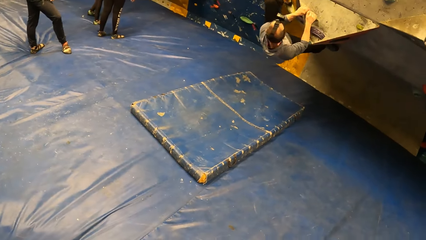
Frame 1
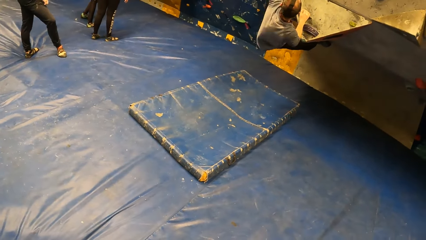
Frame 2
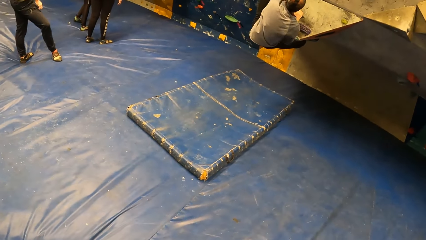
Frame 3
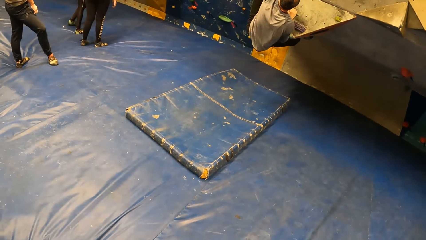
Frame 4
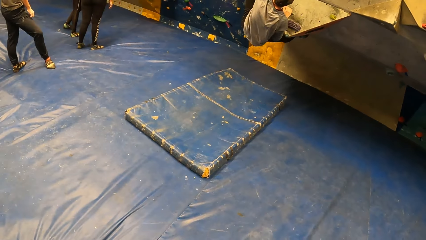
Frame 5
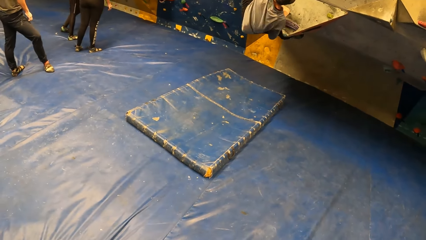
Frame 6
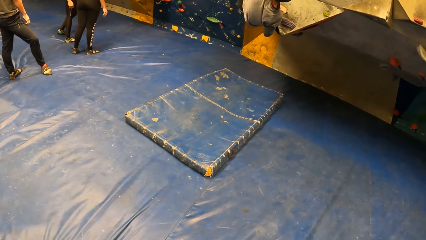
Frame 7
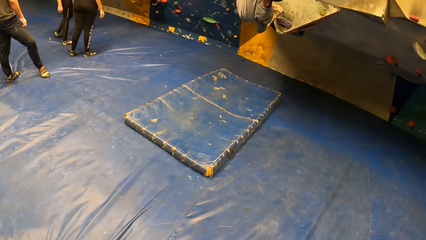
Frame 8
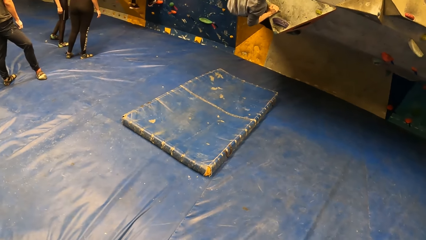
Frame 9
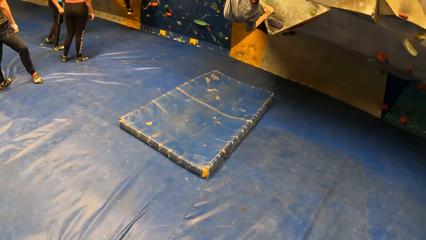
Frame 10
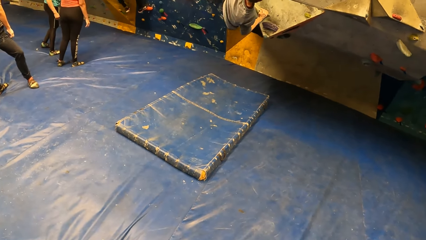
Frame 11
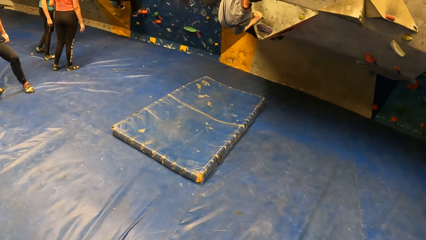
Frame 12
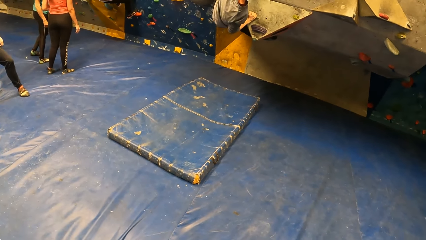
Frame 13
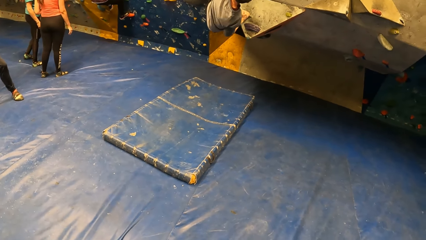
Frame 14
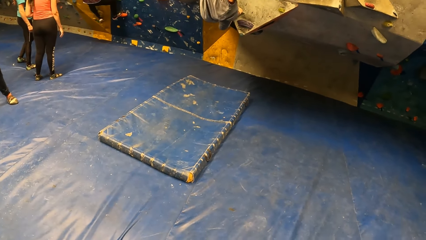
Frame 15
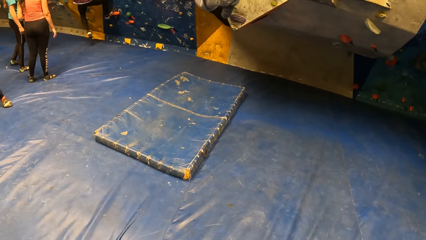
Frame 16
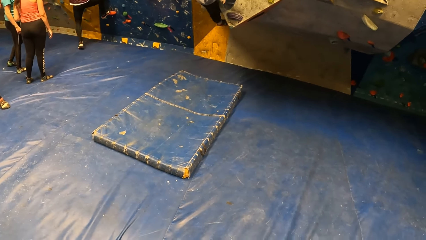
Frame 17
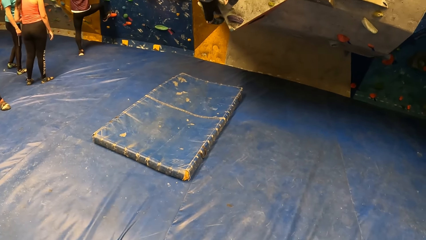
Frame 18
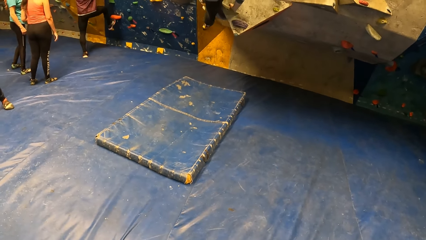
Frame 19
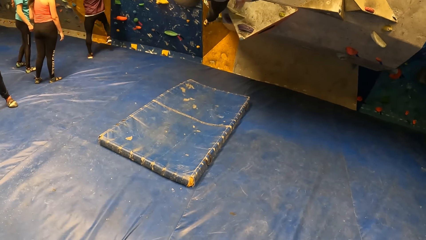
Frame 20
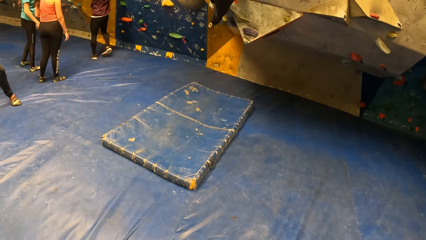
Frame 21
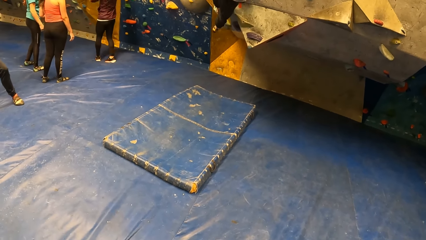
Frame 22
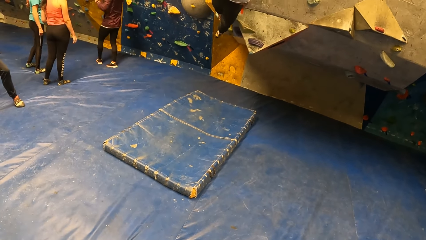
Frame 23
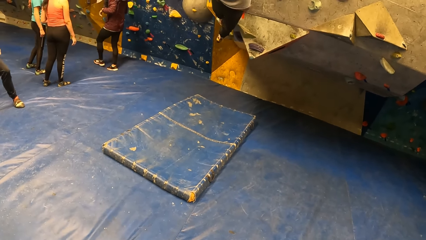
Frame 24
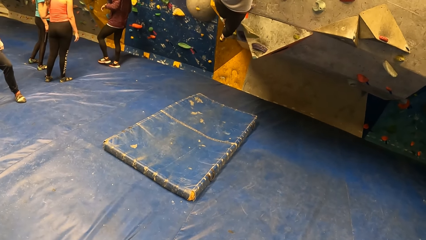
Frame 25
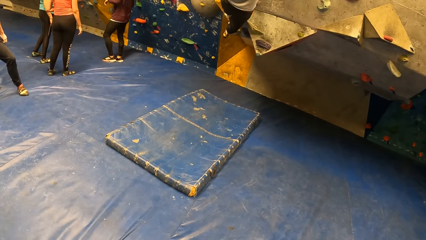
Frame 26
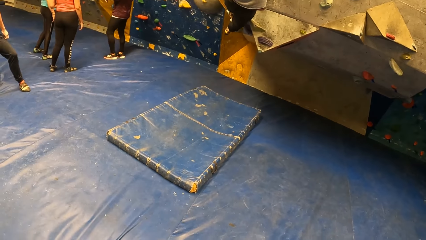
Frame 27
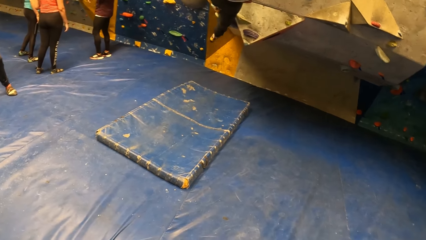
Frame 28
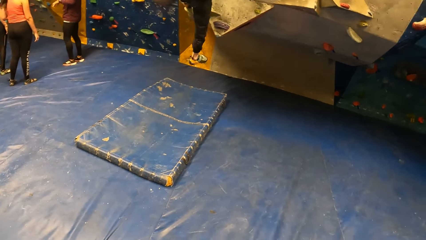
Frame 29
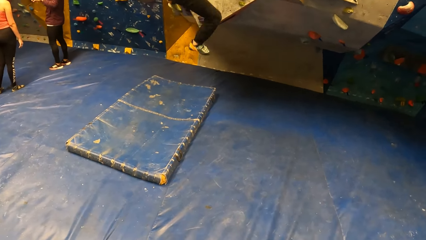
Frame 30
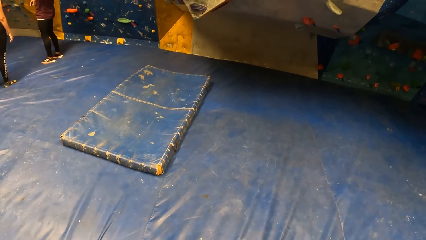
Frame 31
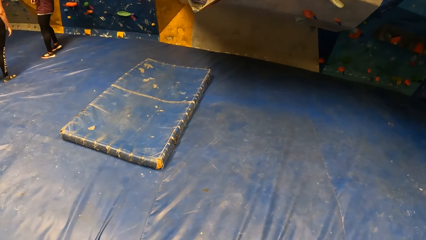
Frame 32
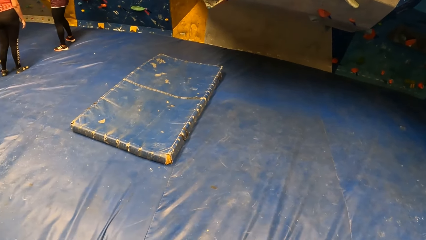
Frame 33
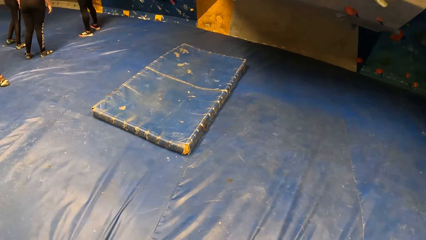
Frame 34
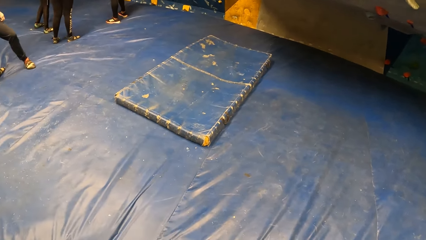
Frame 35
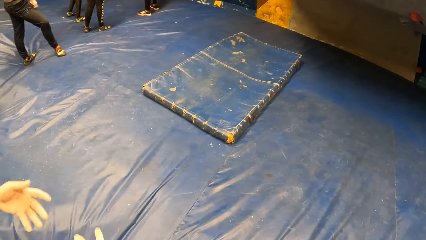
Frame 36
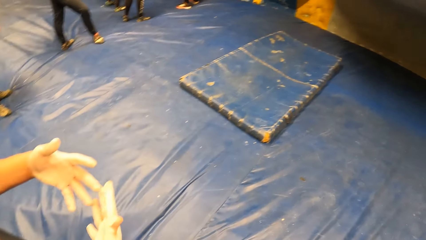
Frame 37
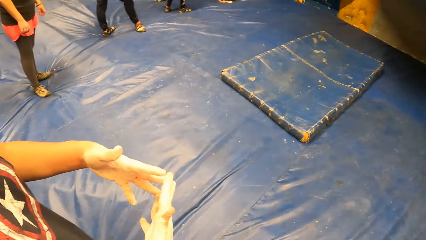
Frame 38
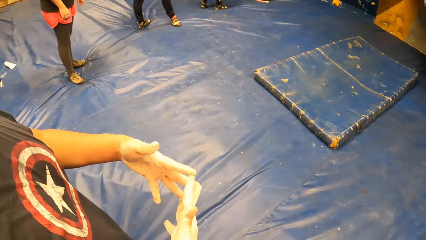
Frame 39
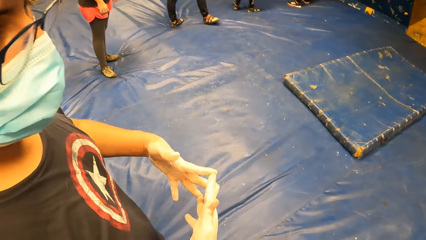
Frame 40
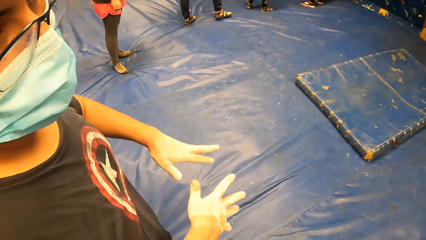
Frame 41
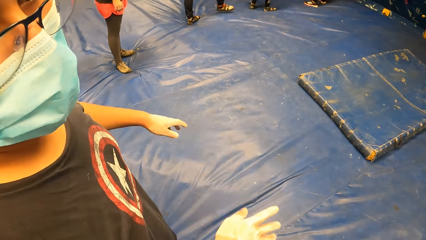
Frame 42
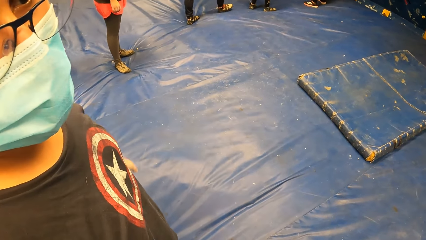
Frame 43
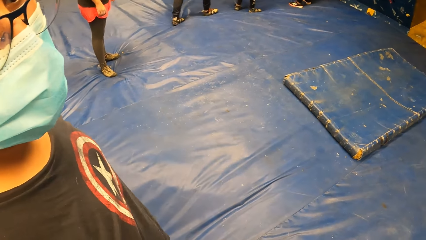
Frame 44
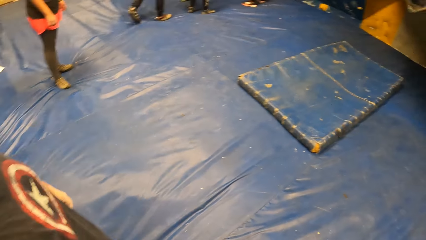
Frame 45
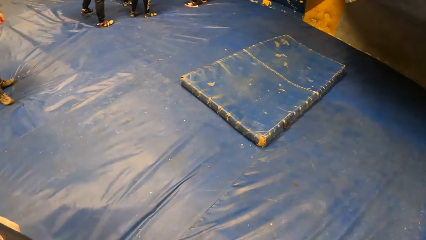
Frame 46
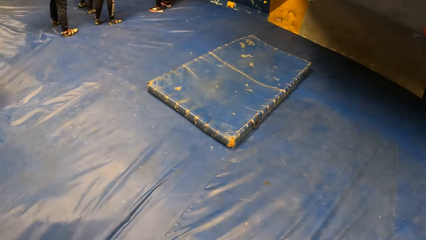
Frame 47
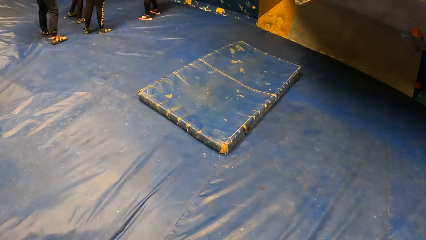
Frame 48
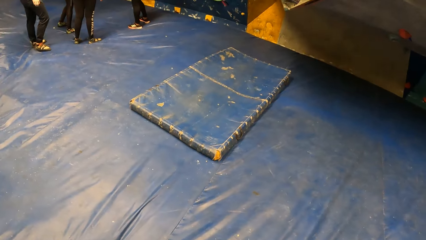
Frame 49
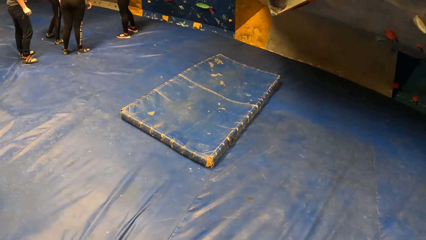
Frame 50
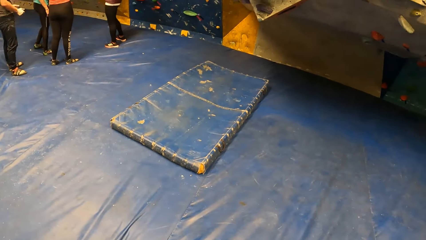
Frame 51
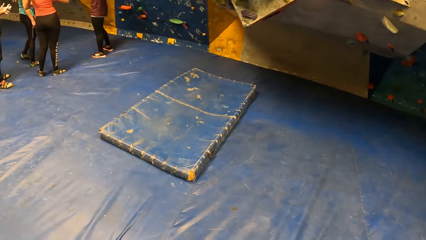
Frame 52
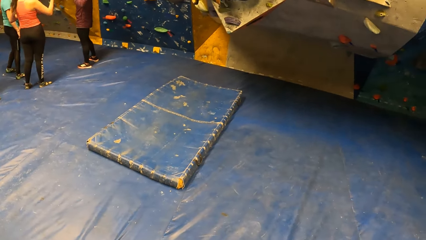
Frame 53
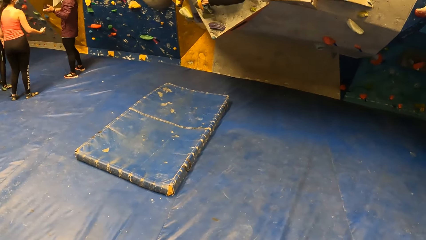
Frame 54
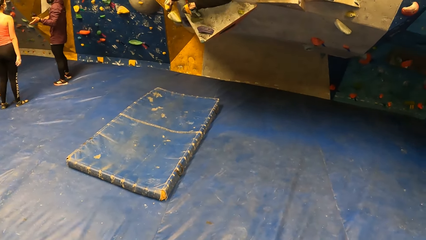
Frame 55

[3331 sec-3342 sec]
A man climbs the climbing board and steps off the climbing board. The man stands on the bouncing castle. Another man gestures his hand.

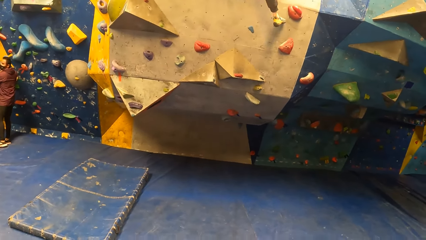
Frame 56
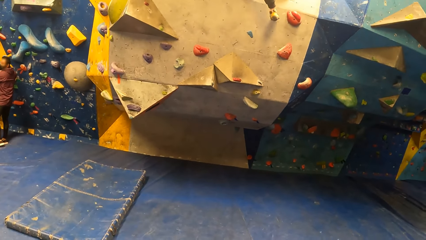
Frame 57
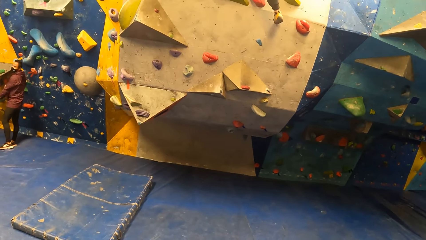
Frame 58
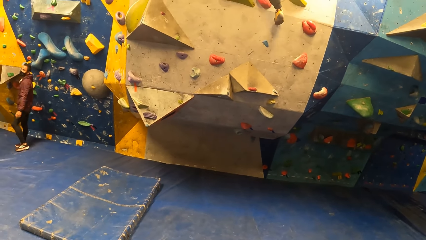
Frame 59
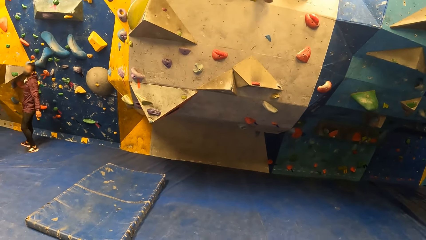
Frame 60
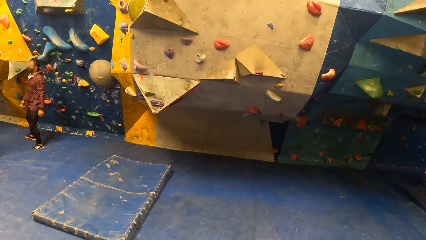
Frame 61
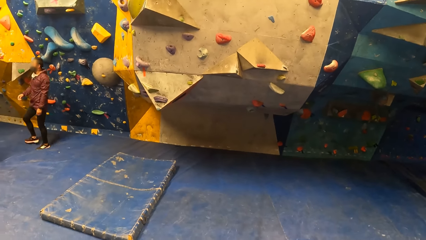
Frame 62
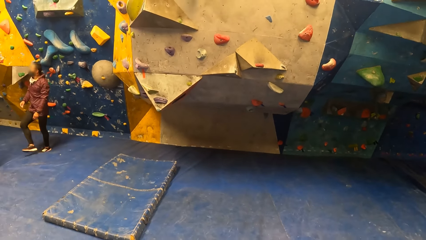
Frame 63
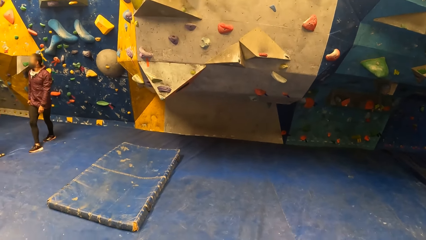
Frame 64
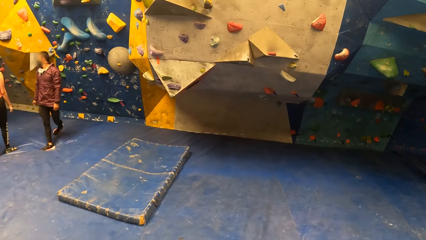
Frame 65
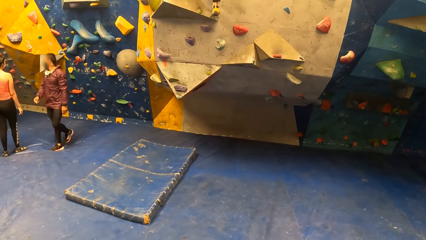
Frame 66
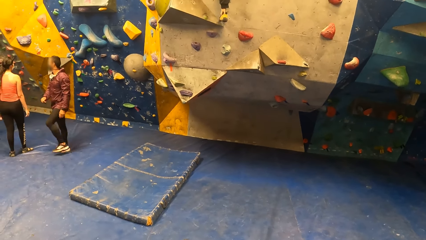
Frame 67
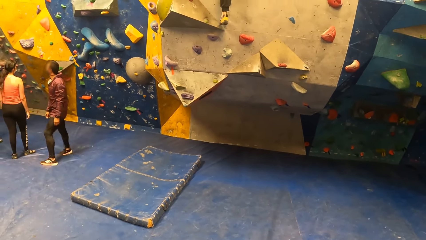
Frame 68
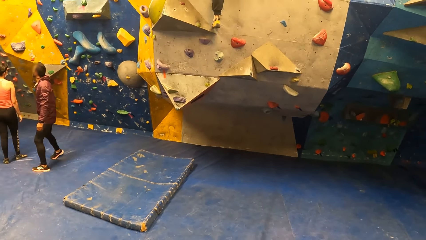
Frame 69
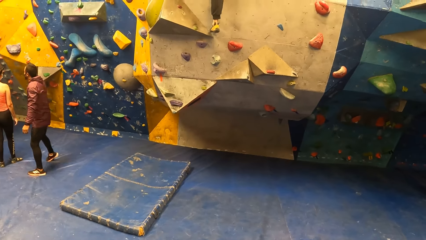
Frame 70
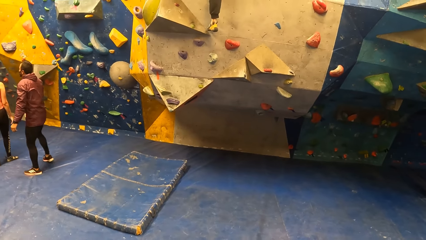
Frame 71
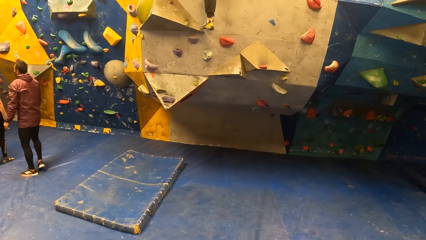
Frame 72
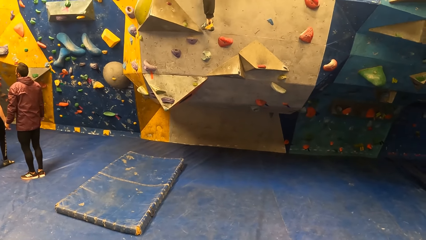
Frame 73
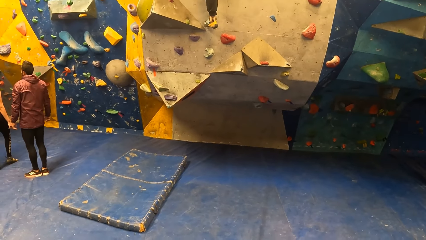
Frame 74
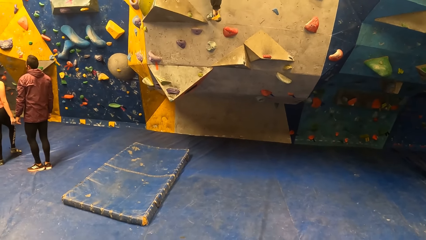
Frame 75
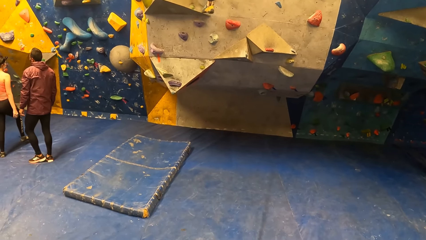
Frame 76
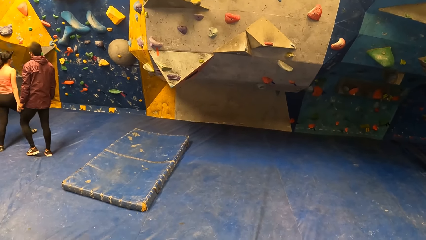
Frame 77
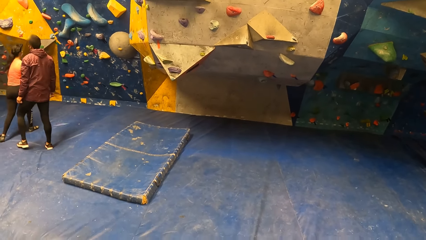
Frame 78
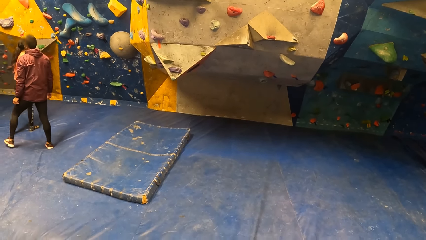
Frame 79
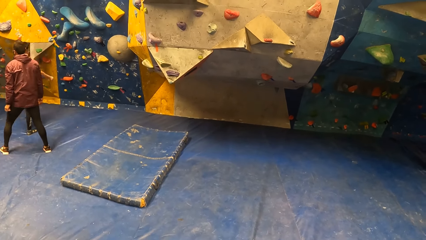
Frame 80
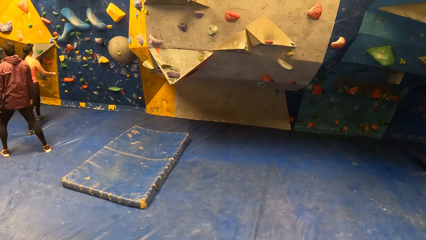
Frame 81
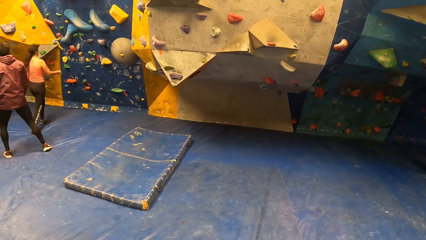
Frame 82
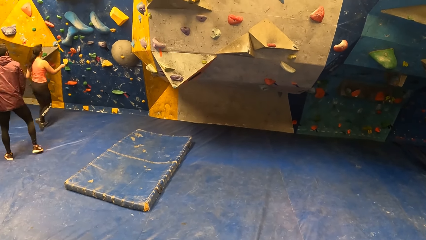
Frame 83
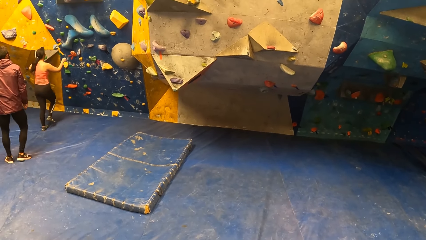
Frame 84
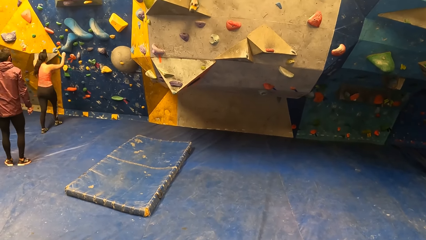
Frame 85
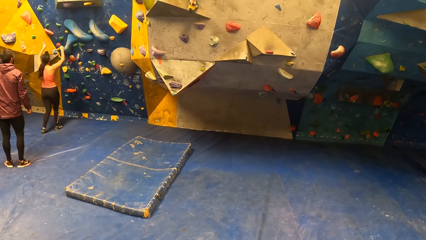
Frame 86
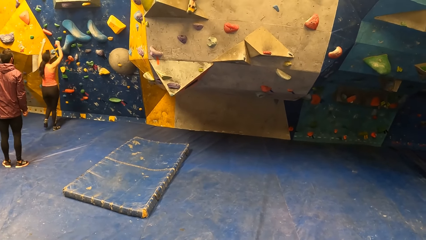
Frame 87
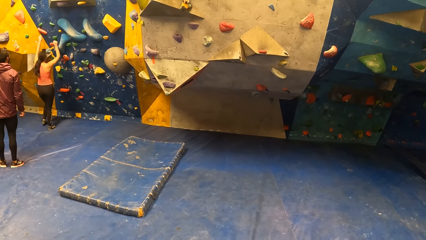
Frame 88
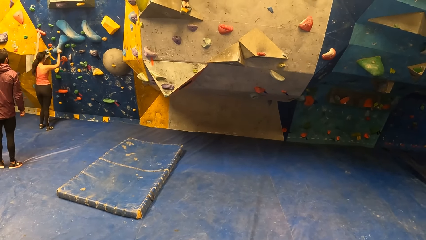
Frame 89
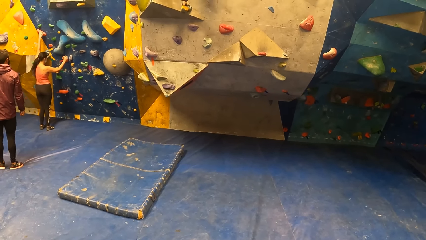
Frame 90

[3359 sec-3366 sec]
A man walks away from the climbing board. The man stands on the bouncing castle. A woman walks toward the climbing board.
